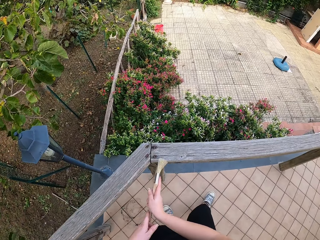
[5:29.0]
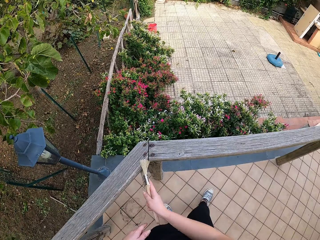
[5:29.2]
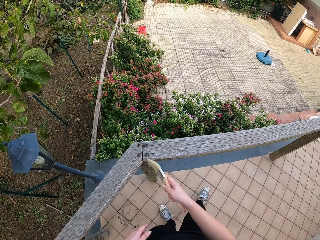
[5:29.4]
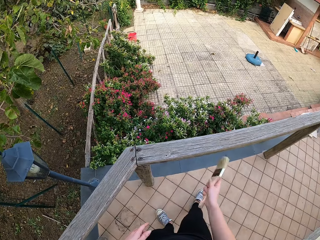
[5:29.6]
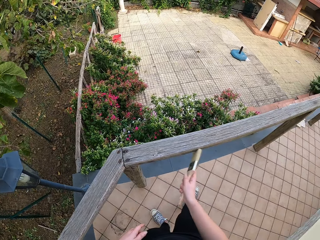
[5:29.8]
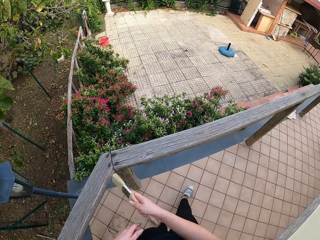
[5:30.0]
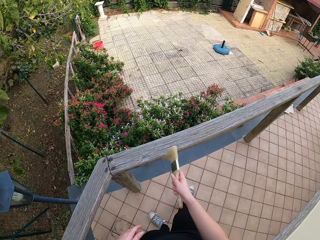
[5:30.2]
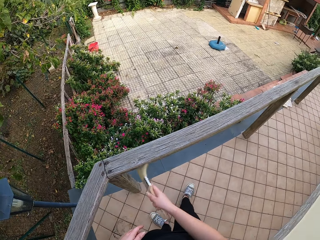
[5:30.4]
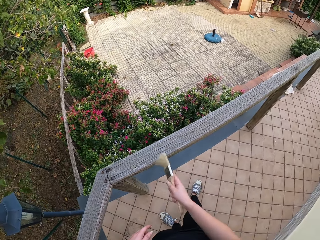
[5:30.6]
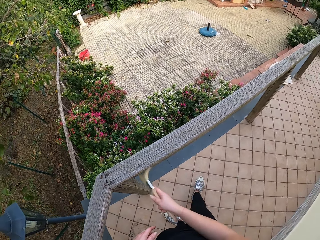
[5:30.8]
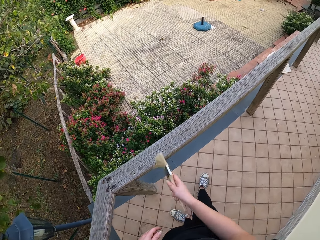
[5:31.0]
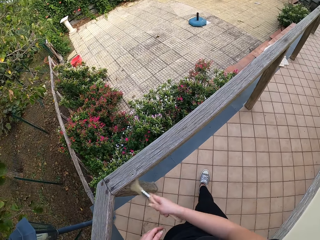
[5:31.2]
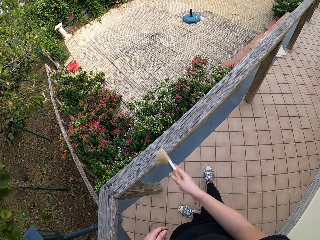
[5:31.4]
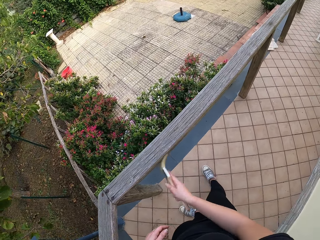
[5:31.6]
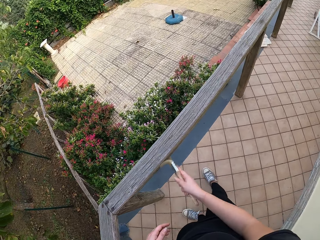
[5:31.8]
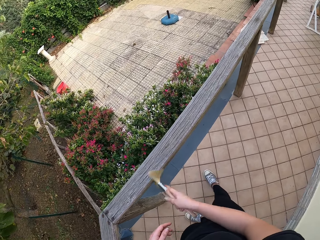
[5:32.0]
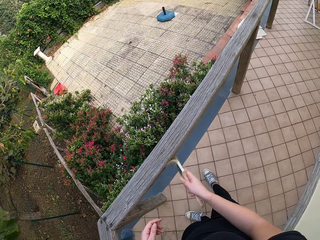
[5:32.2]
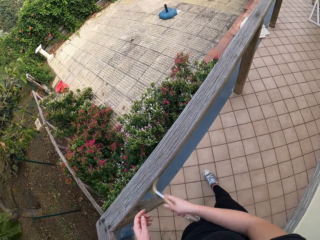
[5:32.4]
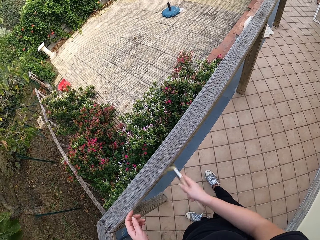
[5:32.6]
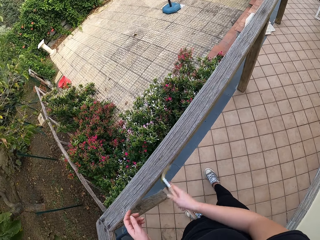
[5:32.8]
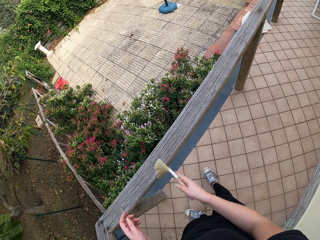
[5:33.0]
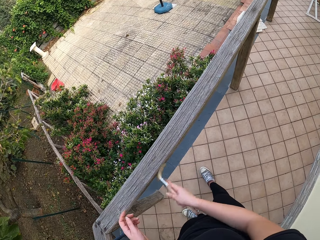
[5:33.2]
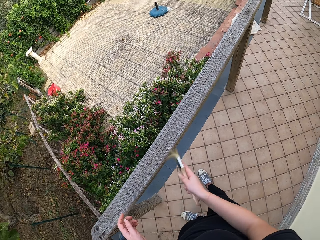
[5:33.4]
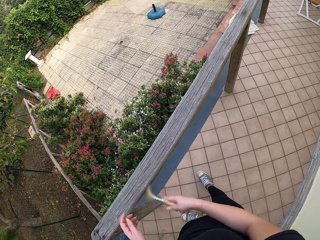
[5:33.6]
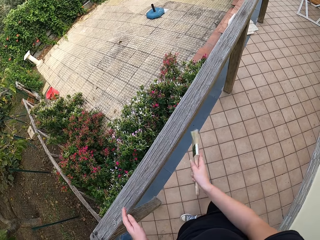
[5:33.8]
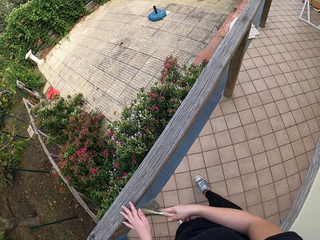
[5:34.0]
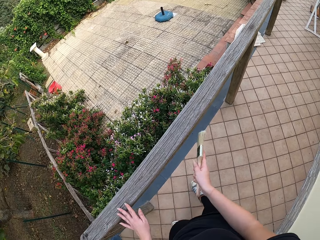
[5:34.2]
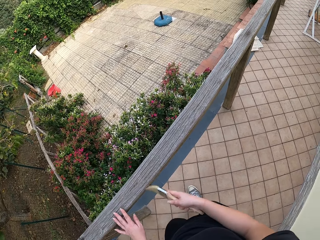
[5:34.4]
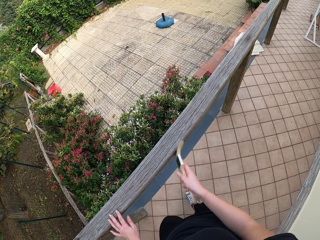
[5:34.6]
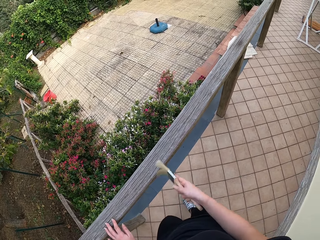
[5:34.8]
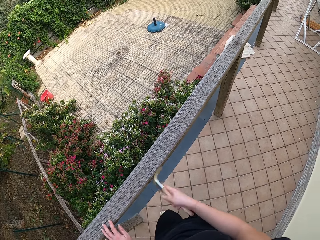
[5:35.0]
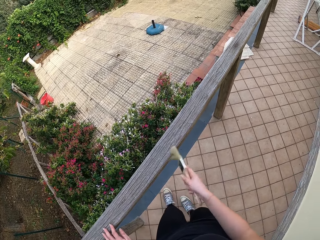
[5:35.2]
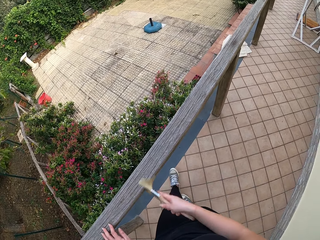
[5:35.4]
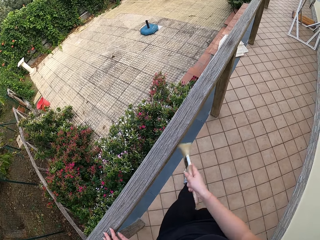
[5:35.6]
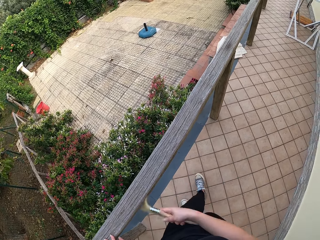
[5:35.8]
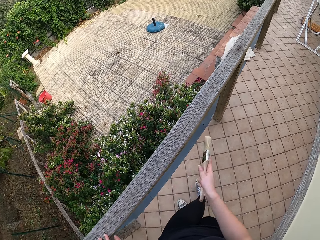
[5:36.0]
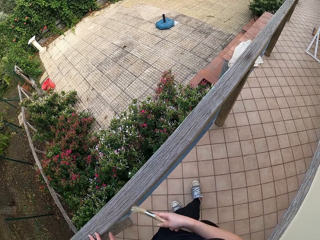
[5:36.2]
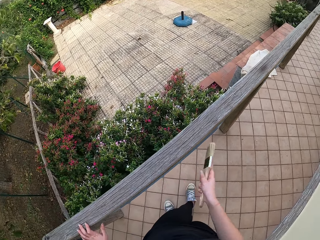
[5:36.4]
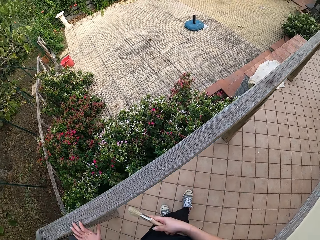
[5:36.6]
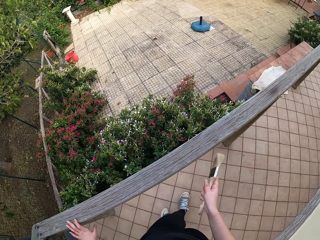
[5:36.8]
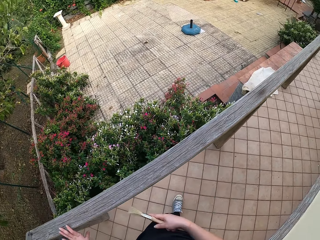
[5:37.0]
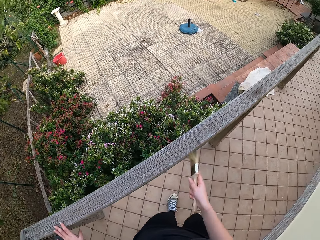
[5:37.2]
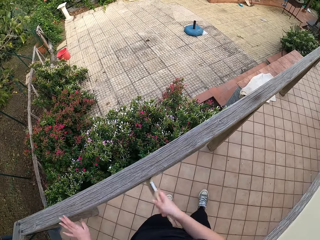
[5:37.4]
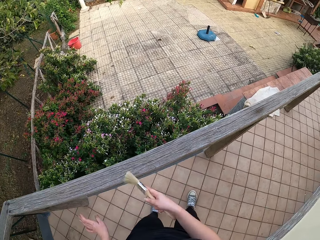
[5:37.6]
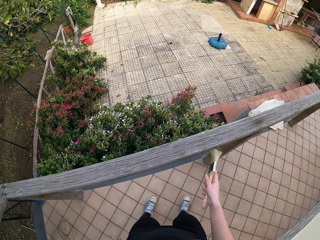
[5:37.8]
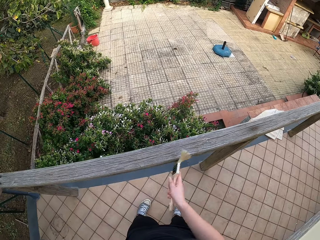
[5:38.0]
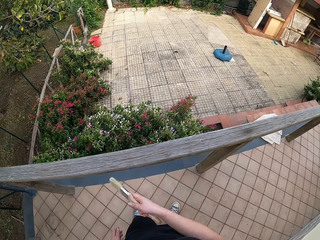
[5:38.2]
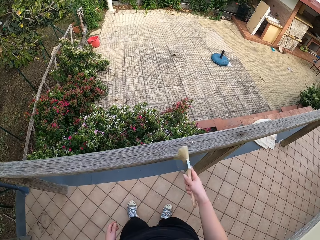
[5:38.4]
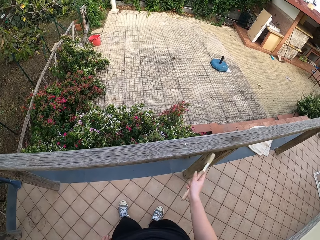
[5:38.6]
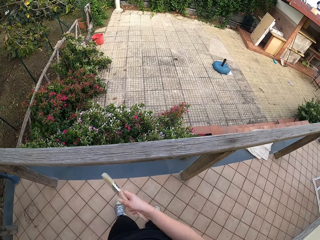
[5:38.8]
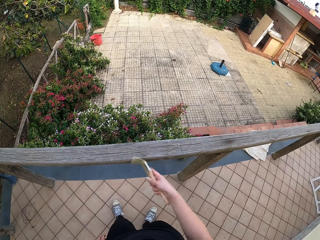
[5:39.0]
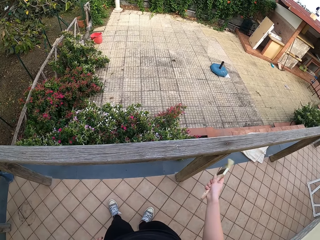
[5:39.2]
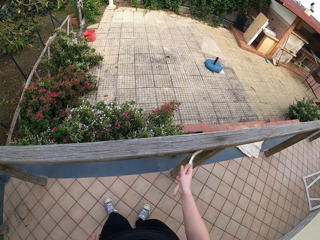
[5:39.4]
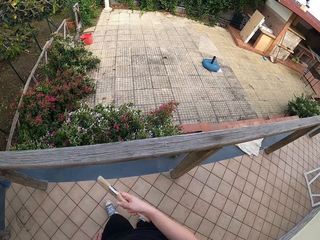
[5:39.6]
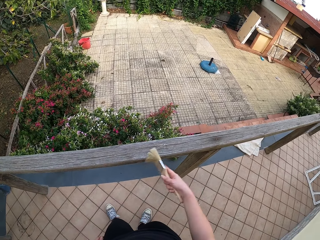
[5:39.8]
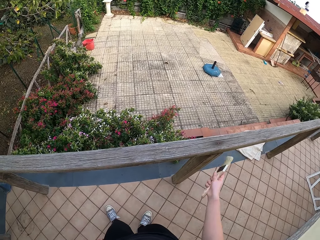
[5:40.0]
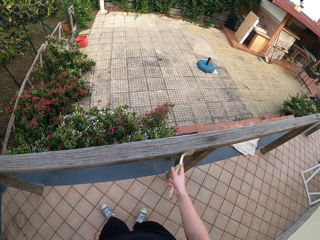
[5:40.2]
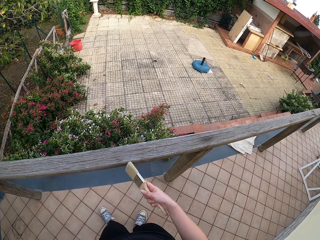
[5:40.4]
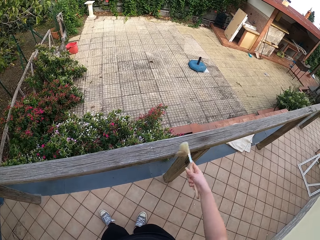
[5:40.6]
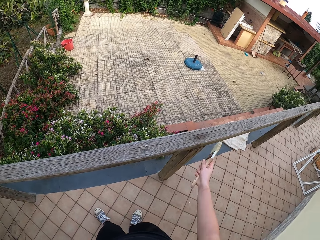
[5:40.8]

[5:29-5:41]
The camera wearer brushes the wooden hand rail with the brush. She places her left hand on the wooden hand rail. She brushes the wood. She removes her left hand from the wooden hand rail.

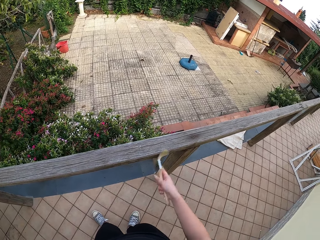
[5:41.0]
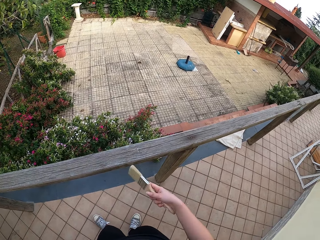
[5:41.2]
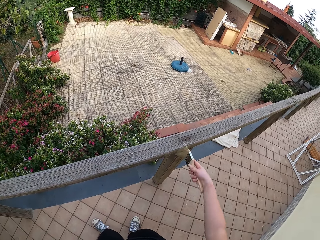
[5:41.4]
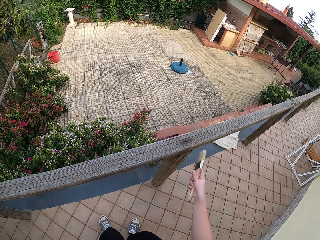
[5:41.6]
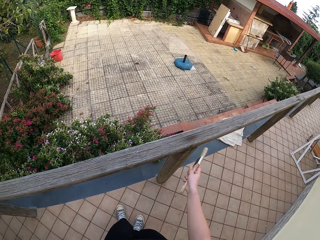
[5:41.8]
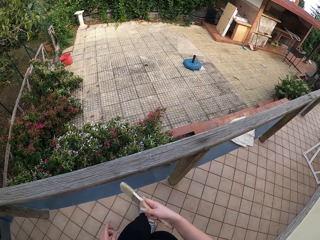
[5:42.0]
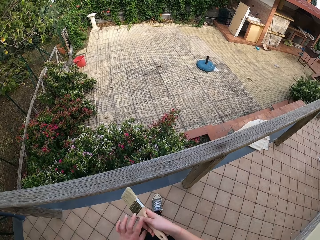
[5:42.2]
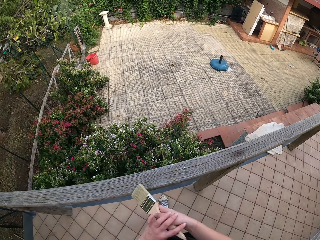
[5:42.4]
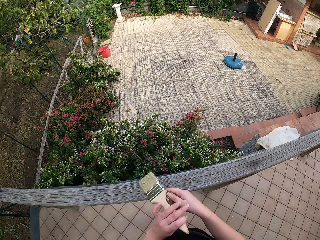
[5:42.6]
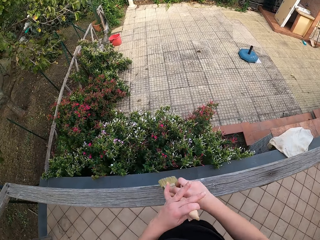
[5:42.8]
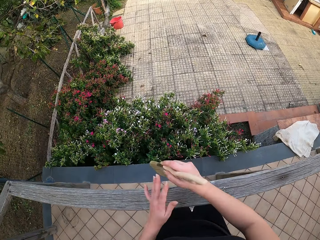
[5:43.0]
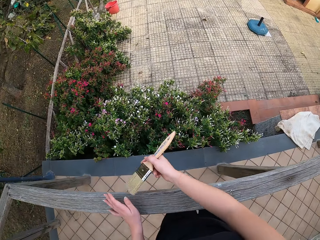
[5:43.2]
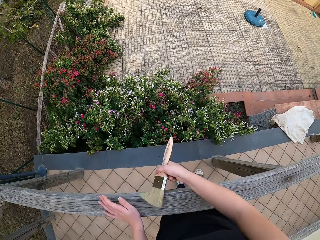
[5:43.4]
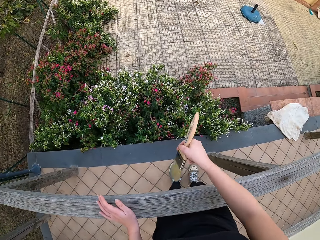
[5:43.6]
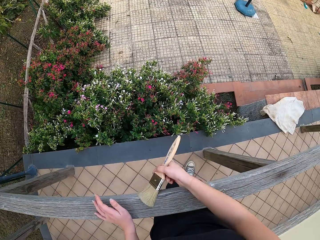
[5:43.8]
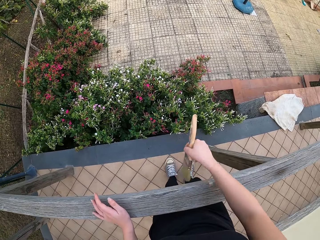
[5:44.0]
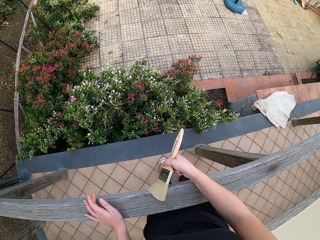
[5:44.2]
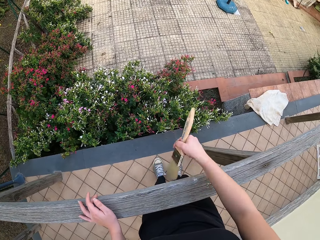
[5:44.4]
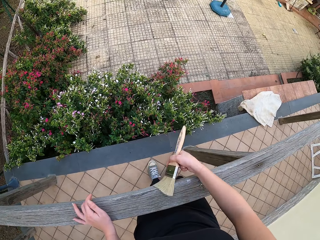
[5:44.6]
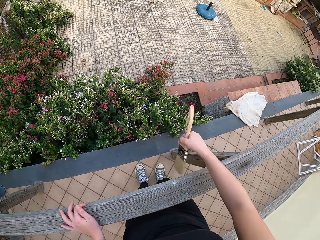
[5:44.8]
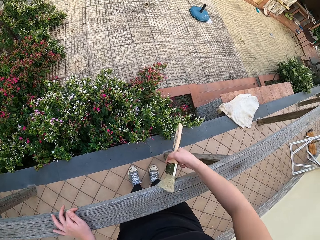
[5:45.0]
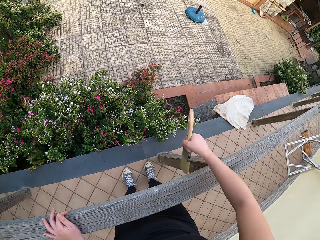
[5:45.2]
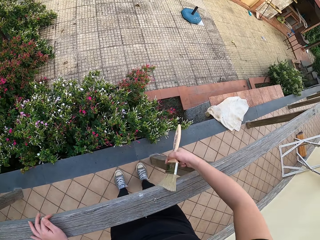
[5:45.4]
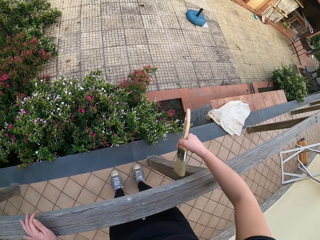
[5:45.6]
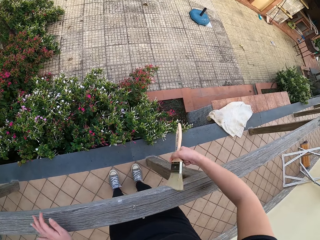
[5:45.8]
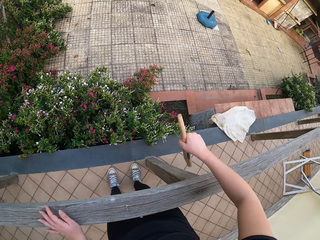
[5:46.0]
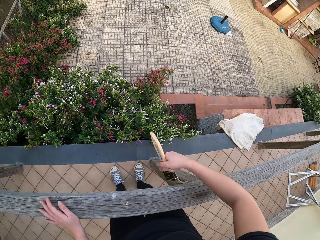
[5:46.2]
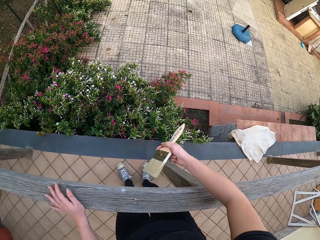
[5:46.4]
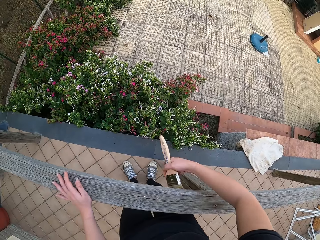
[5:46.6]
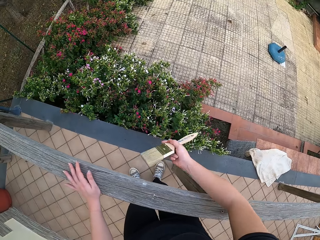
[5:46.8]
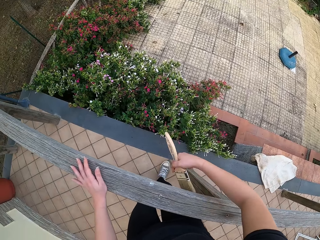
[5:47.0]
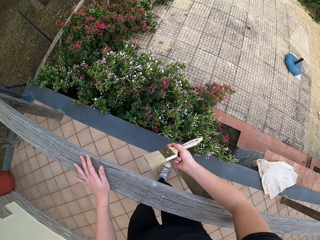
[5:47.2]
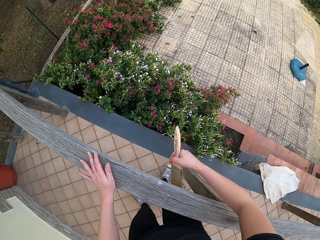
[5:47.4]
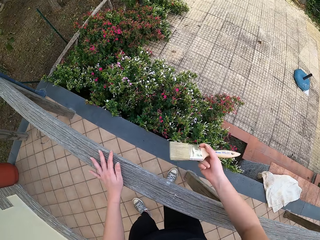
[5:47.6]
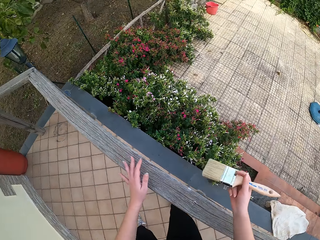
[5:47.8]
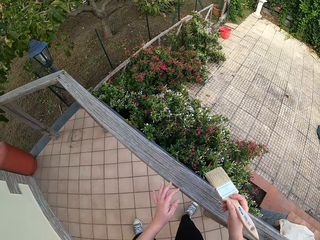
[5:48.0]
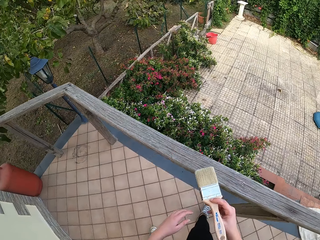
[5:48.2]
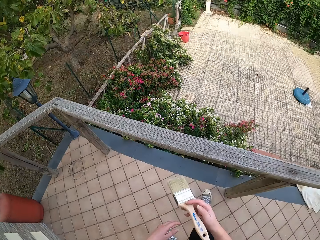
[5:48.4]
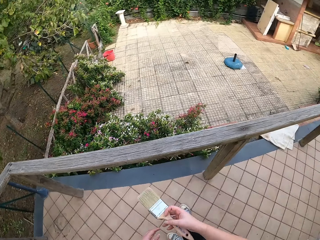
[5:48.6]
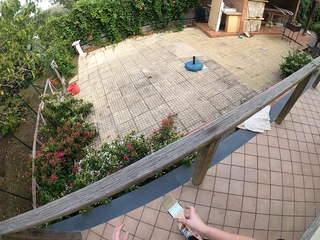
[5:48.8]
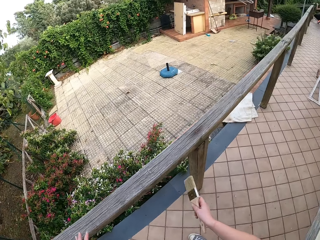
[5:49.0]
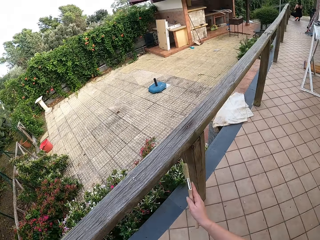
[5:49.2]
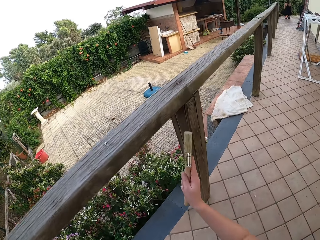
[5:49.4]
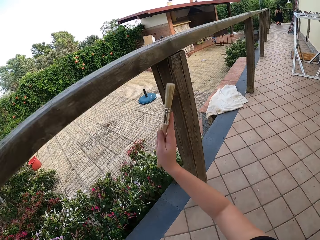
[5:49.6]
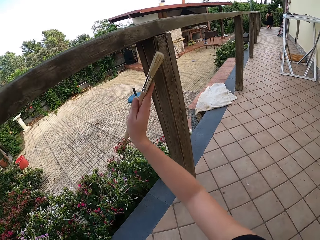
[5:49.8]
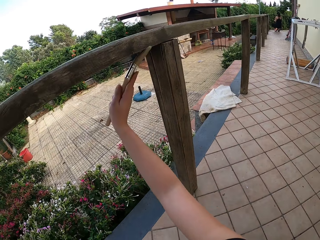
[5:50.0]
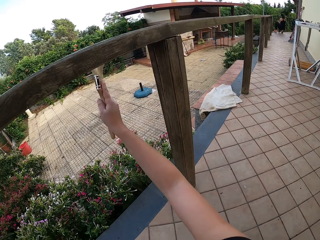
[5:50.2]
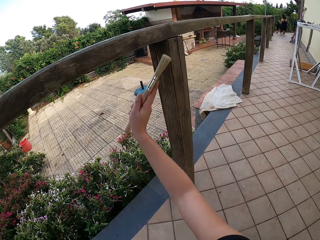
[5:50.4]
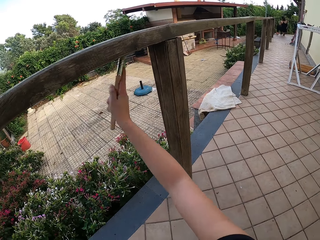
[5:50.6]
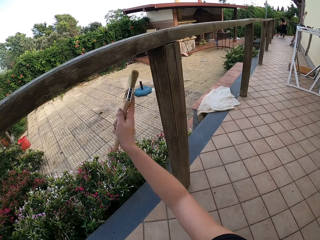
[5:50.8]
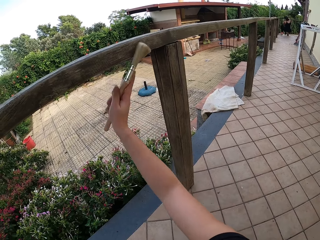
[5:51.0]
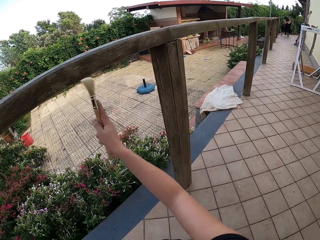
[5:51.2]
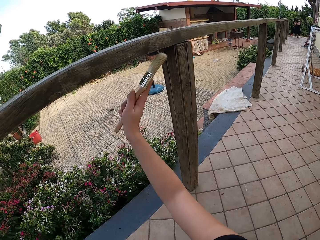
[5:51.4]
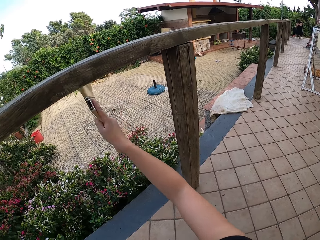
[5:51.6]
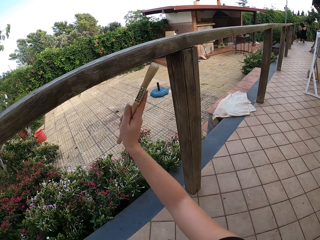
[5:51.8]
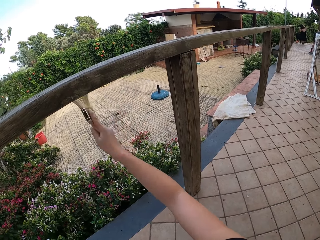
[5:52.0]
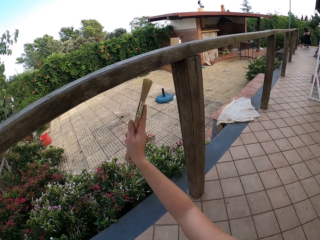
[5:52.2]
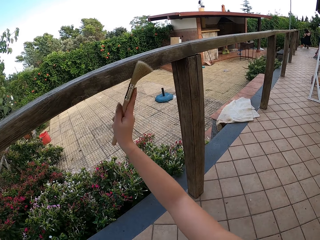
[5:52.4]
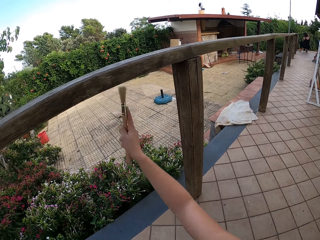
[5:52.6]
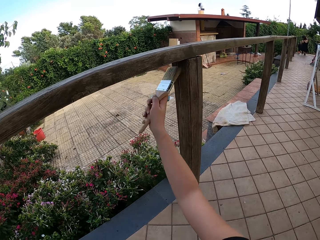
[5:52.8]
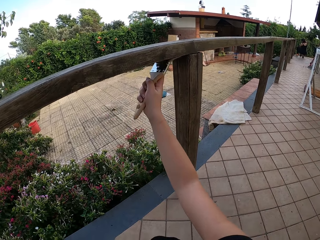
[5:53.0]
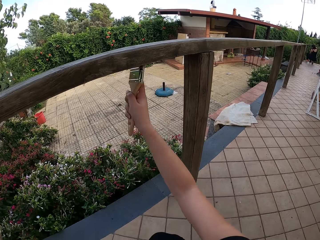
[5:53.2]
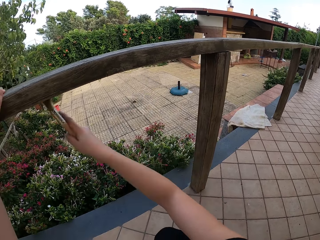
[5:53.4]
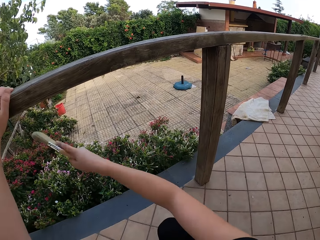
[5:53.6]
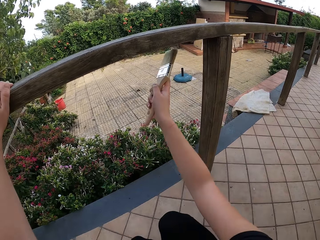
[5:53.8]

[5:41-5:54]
The camera wearer adjusts the brush with her left hand. She holds the brush with both hands. She holds the brush with one hand. She places her left hand on the wooden hand rail. She brushes the wood. She stops brushing the wooden hand rail. She removes her left hand from the wooden hand rail. She lifts the brush. She bends beside the wood. She brushes the wooden hand rail with the brush.
